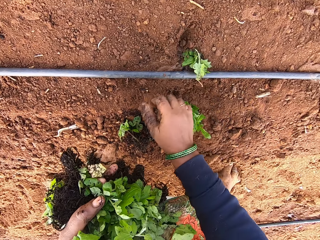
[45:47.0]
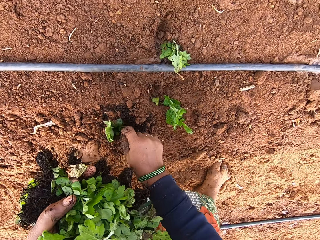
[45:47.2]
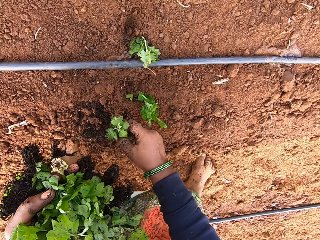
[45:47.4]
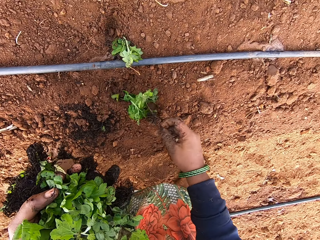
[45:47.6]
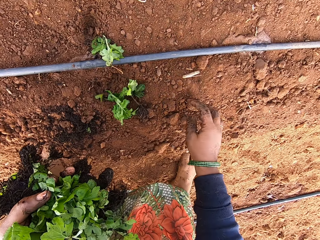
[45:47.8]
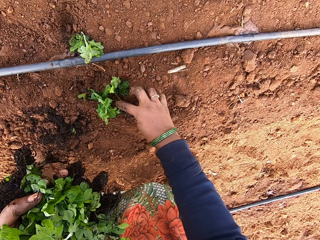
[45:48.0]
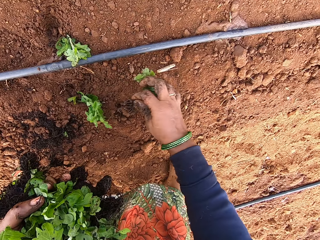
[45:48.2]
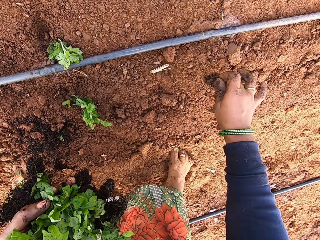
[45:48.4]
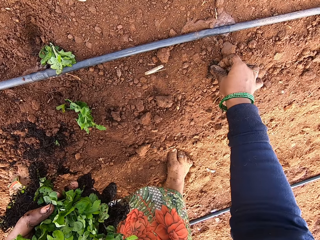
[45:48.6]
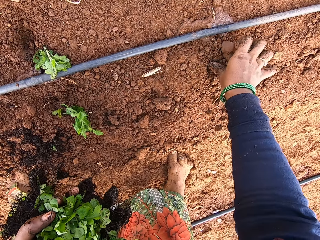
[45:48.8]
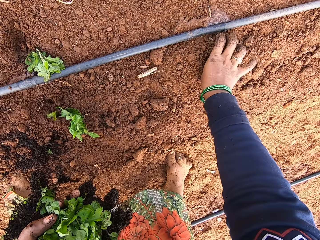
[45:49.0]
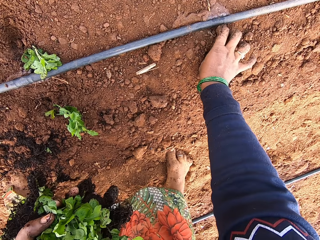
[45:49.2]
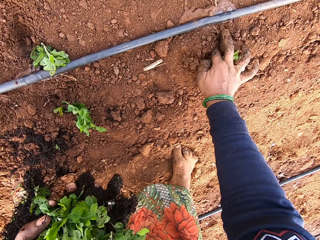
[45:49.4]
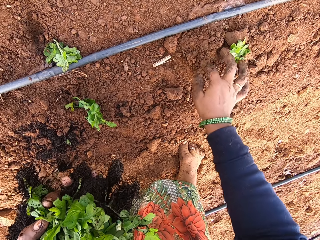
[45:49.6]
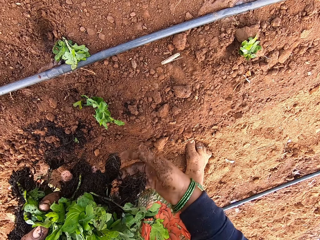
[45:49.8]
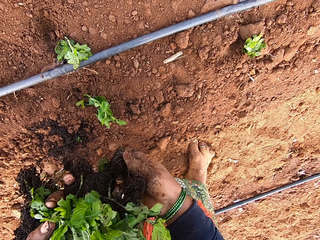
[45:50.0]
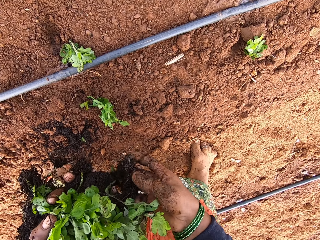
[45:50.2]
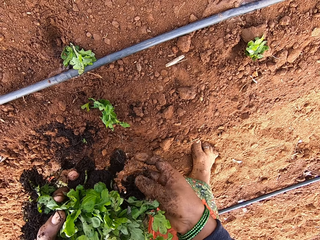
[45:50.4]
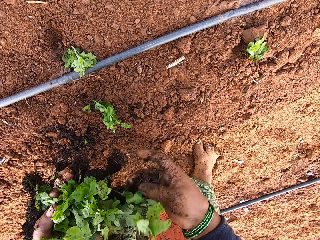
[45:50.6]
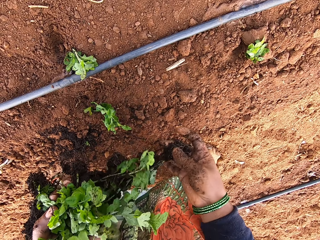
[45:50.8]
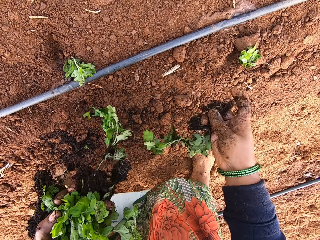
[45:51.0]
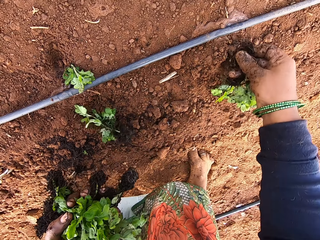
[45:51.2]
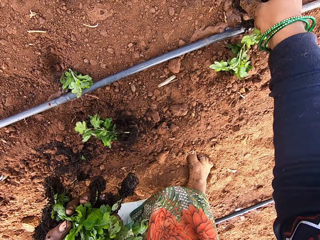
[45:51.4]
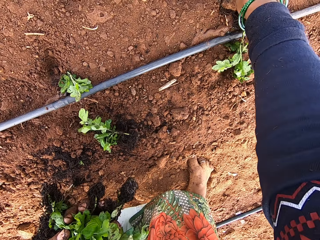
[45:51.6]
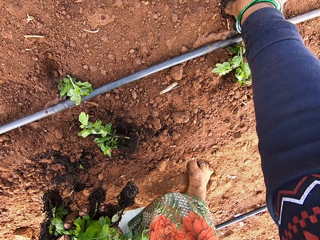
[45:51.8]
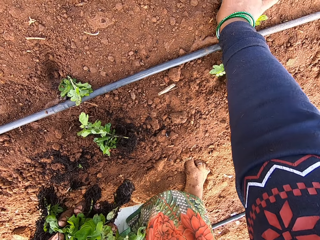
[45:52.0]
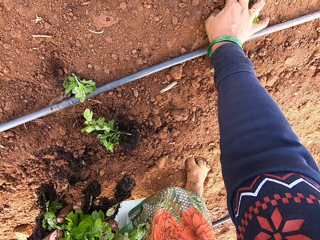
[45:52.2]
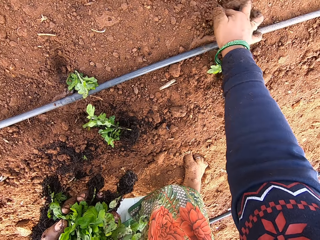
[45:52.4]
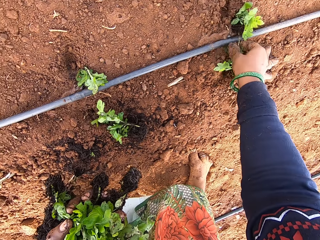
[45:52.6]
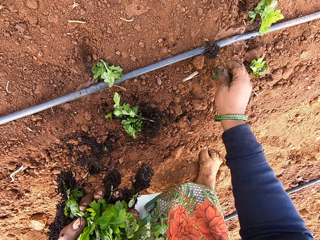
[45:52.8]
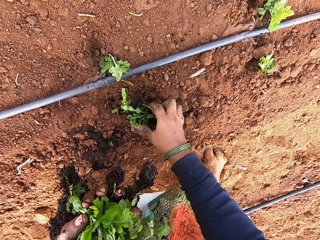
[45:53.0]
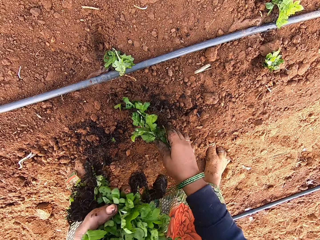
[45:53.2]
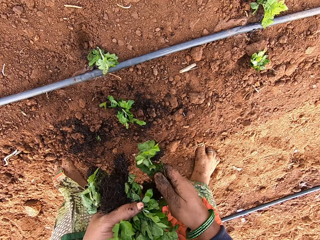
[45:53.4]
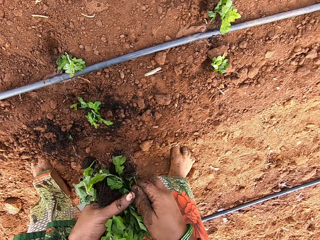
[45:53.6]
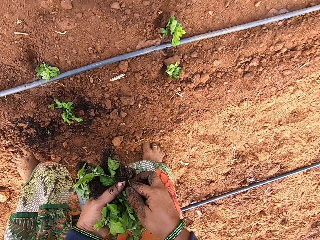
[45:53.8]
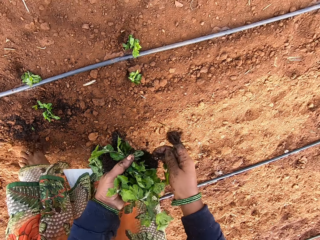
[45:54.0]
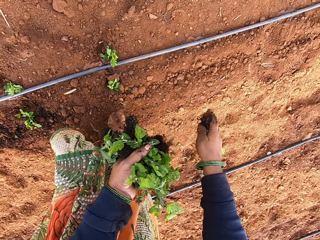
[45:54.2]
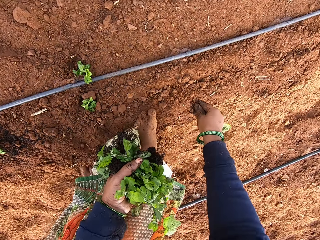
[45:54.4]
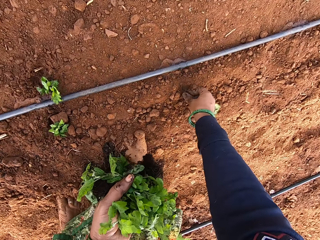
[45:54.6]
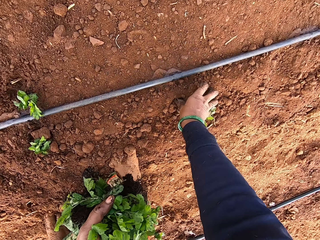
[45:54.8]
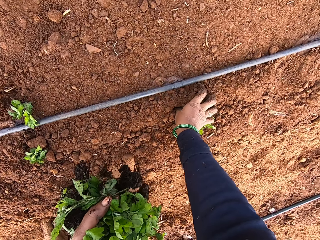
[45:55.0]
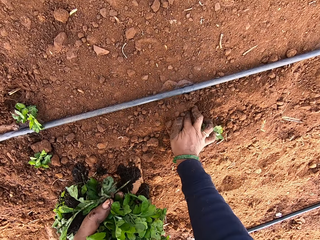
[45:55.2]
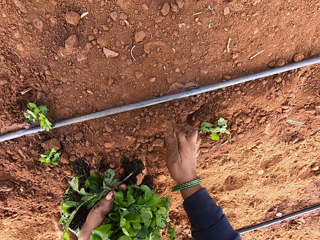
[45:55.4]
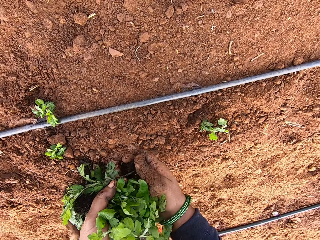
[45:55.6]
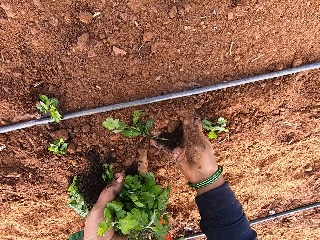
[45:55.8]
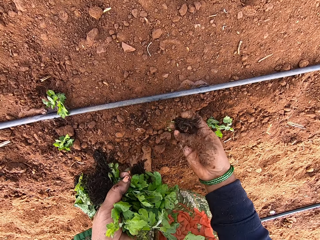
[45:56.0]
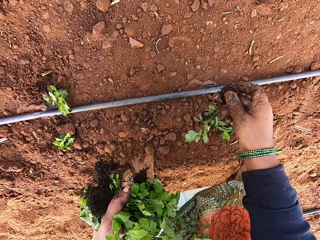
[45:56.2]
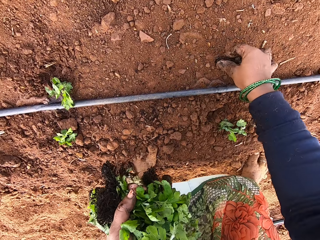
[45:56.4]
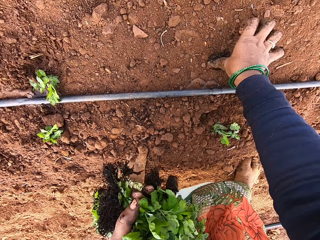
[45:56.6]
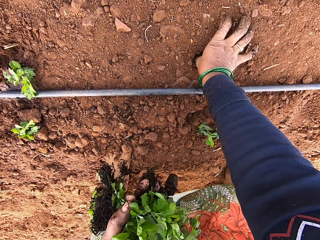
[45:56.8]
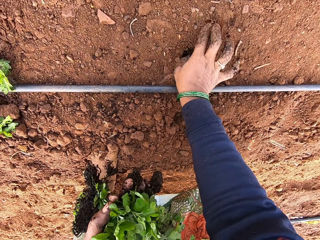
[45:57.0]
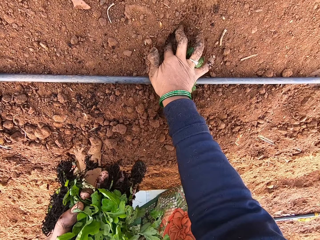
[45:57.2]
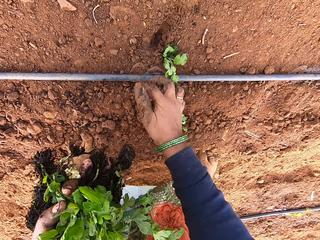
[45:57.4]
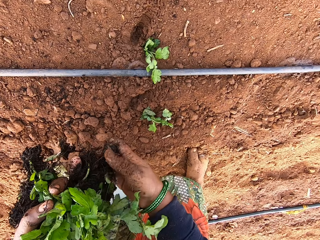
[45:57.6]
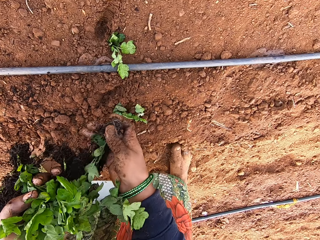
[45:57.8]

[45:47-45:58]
The camera wearer picks up a seedling from the ground with her right hand. She drops the seedling on the ground with her right hand. She picks up a seedling from the ground with her right hand. She plants the seedling in the ground with her right hand. She touches a seedling in her left hand with her right hand. She takes the seedling from her left hand with her right hand. She plants the seedling in the ground with her right hand. She picks up the seedlings from the ground with her right hand. She puts the seedlings into her left hand with her right hand. She takes the seedling from her left hand with her right hand. She plants the seedling in the ground with her right hand. She takes a seedling from her left hand with her right hand. She plants the seedling in the ground with her right hand.

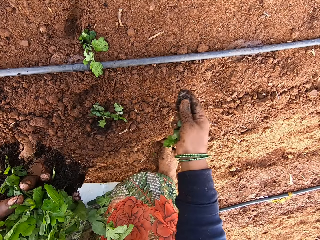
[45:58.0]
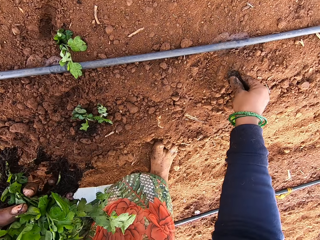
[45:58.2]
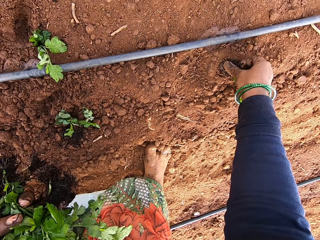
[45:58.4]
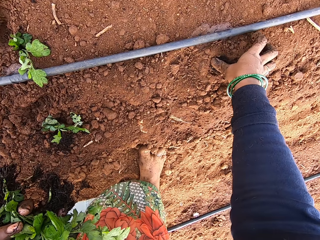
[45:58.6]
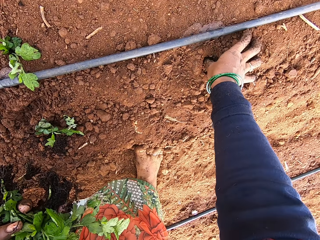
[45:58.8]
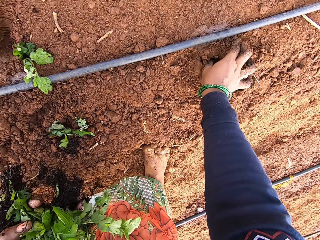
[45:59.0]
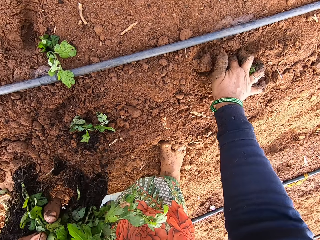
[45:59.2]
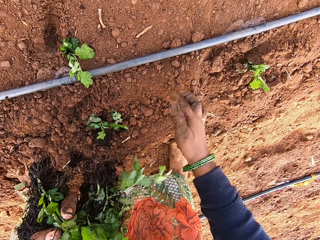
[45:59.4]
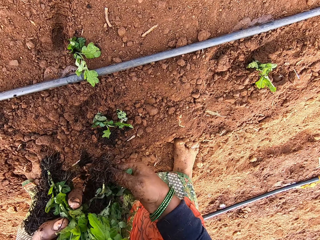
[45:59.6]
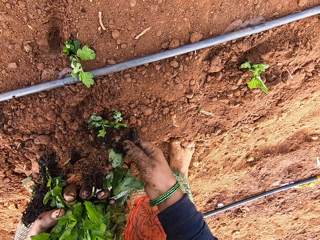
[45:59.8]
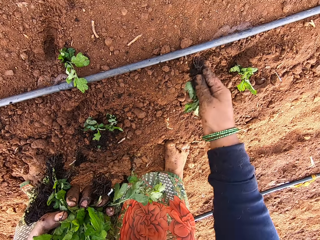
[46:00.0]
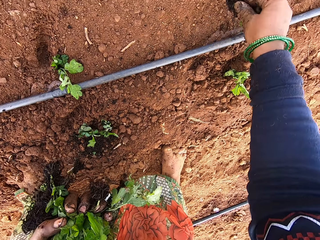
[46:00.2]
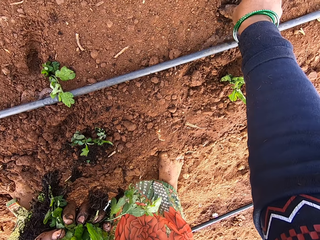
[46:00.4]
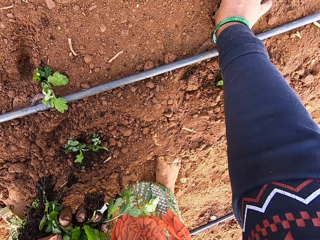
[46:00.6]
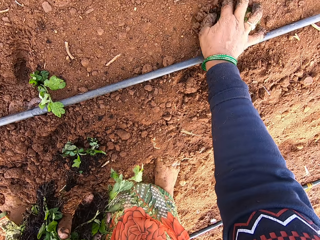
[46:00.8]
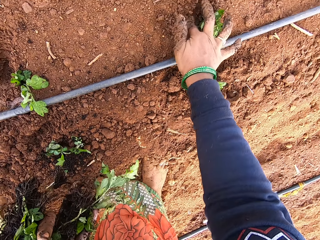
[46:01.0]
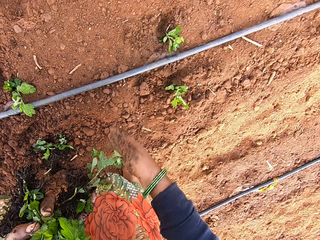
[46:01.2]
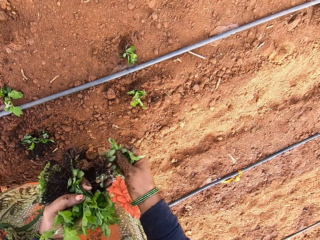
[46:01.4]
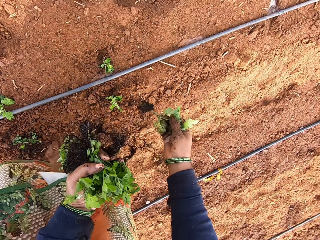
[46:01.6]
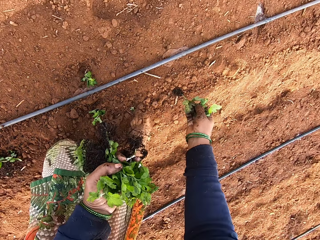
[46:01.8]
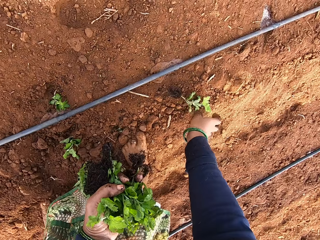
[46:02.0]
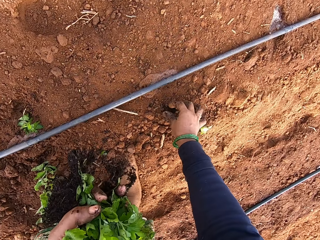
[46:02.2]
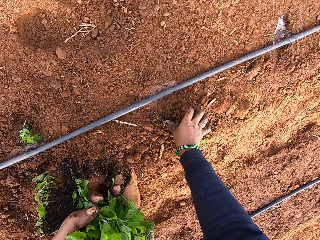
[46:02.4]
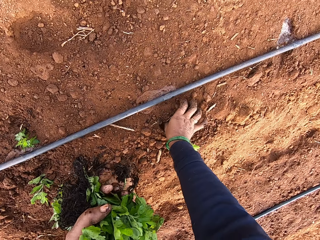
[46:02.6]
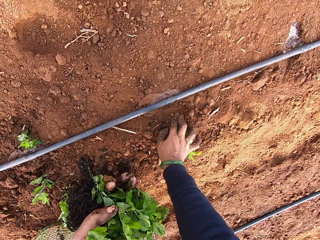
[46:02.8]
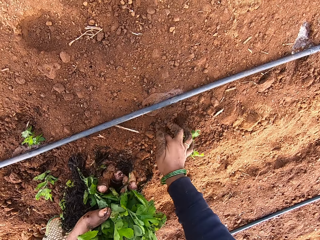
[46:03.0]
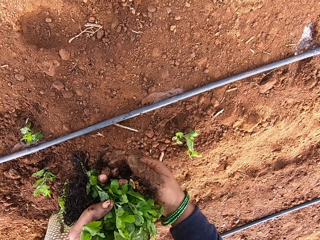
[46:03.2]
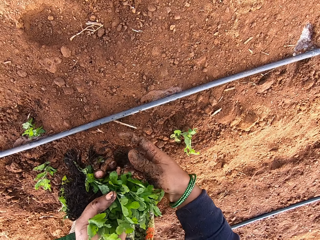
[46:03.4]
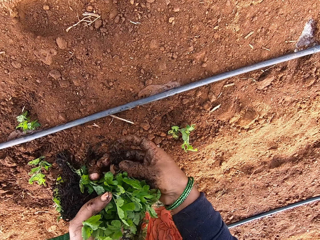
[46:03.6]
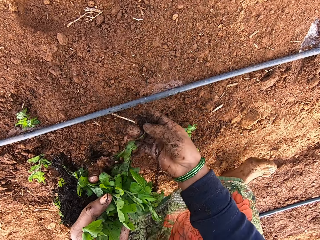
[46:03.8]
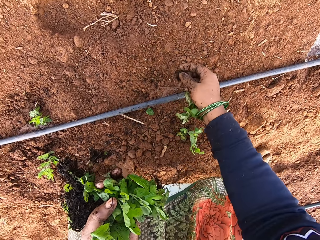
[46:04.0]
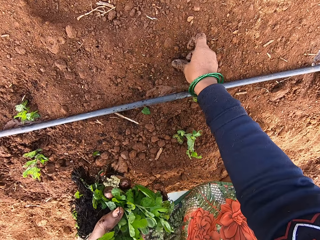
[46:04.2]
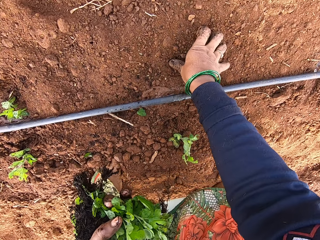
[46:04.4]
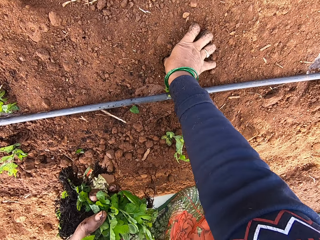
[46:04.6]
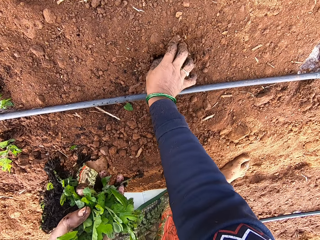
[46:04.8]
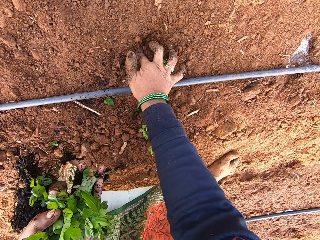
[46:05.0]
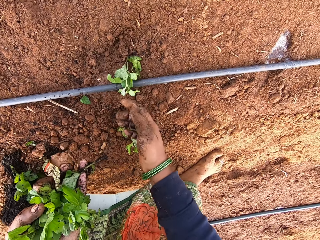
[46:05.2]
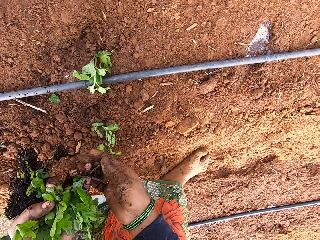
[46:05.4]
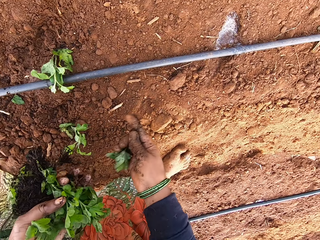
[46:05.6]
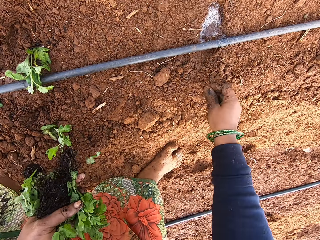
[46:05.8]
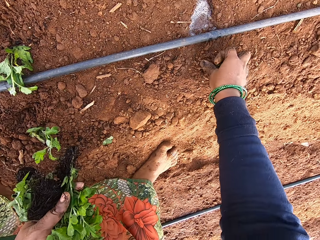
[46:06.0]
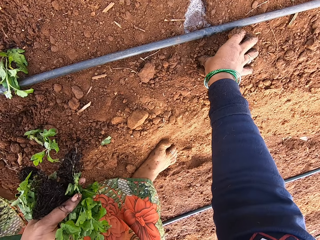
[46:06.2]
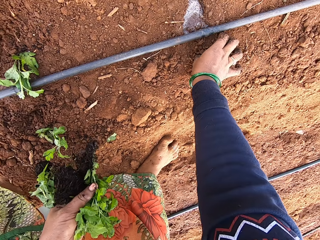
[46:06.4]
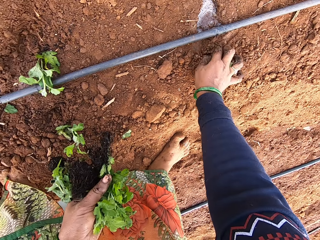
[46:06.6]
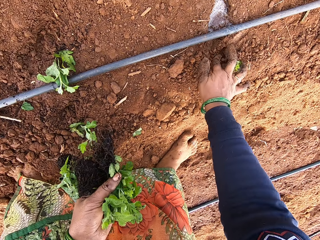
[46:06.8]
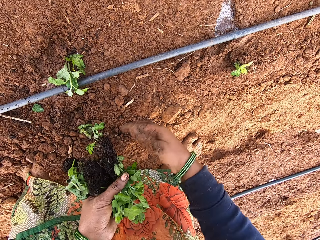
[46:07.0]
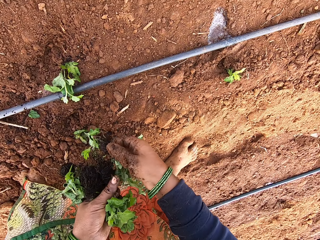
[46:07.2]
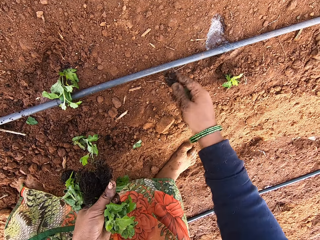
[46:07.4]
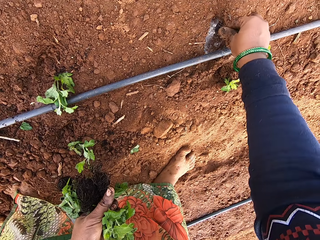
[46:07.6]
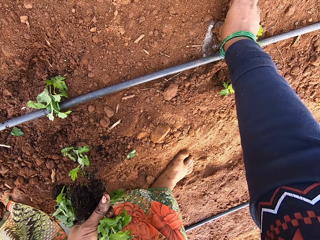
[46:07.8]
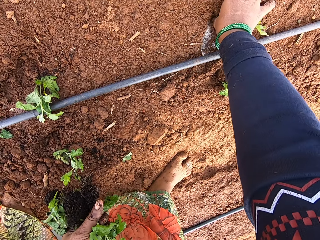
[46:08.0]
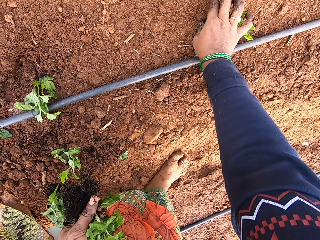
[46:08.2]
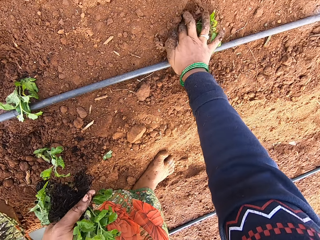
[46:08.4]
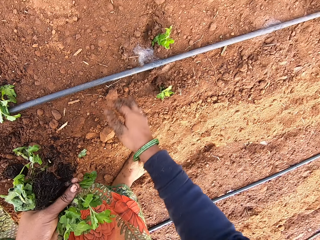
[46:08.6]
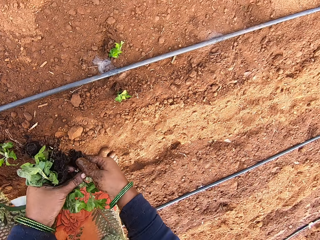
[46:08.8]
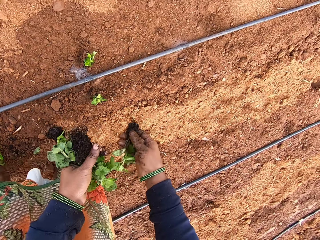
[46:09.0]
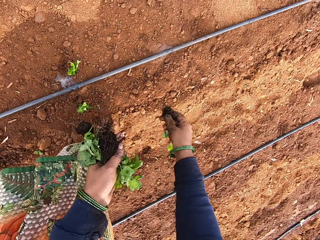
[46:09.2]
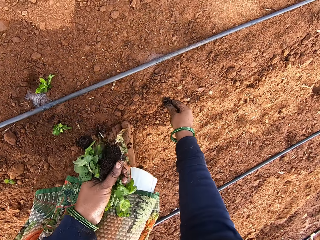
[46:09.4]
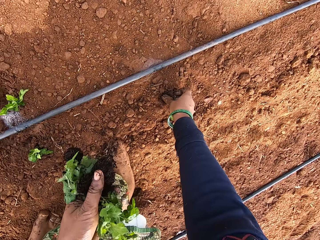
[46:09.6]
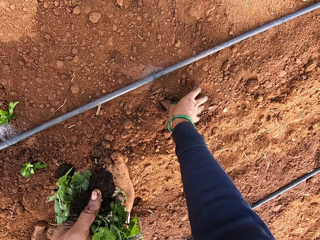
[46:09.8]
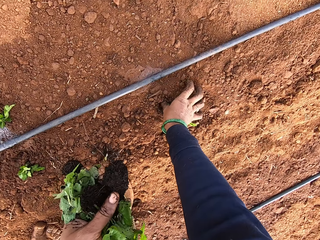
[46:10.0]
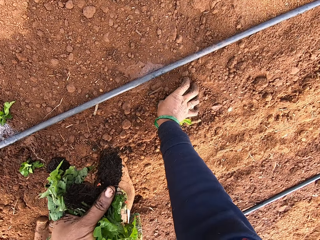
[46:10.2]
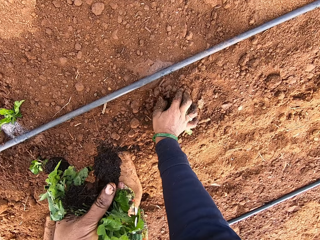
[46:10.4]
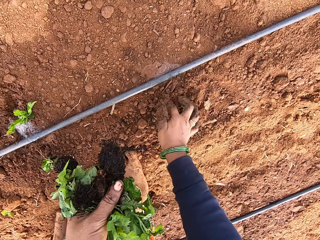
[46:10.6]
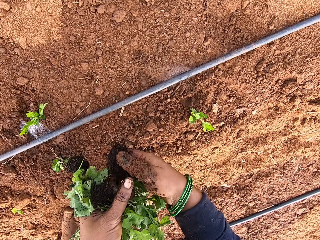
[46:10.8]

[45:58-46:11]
The camera wearer takes a seedling from her left hand with her right hand. She plants the seedling in the ground with her right hand. She takes a seedling from her left hand with her right hand. She plants the seedling in the ground with her right hand. She takes a seedling from her left hand with her right hand. She drops the seedling on the floor with her right hand. She plants the seedling in the ground with her right hand. She takes a seedling from her left hand with her right hand. She plants the seedling in the ground with her right hand. She takes a seedling from her left hand with her right hand. She plants the seedling in the ground with her right hand. She takes a seedling from her left hand with her right hand. She plants the seedling in the ground with her right hand. She takes a seedling from her left hand with her right hand. She plants the seedling in the ground with her right hand.
